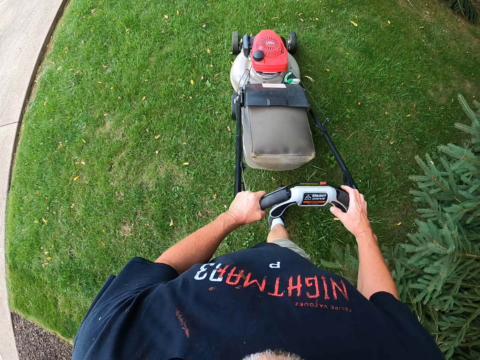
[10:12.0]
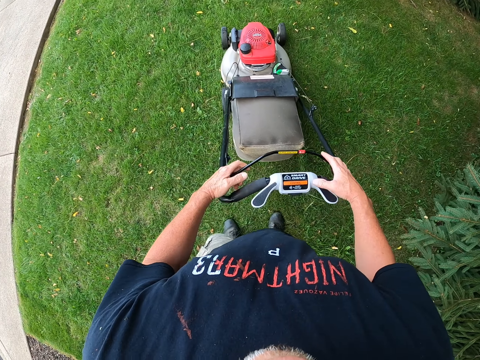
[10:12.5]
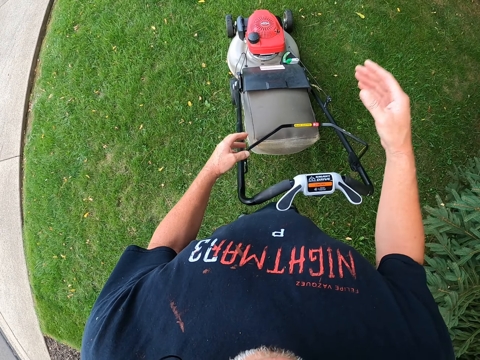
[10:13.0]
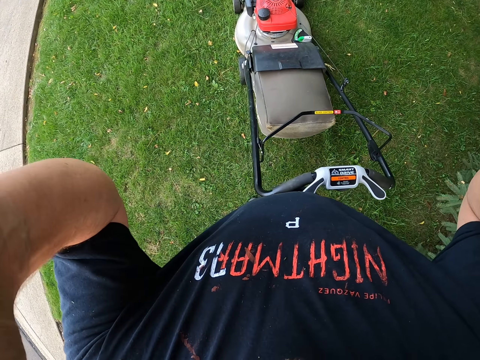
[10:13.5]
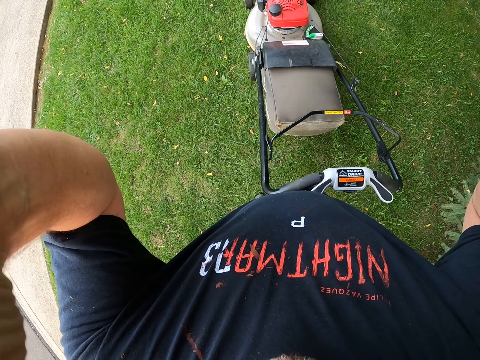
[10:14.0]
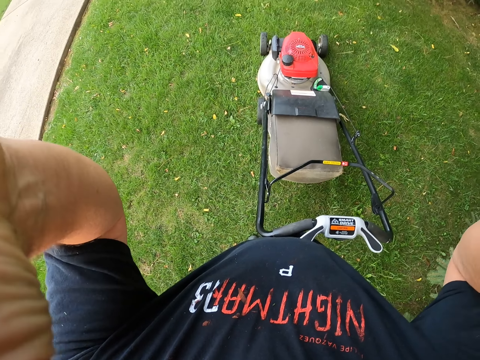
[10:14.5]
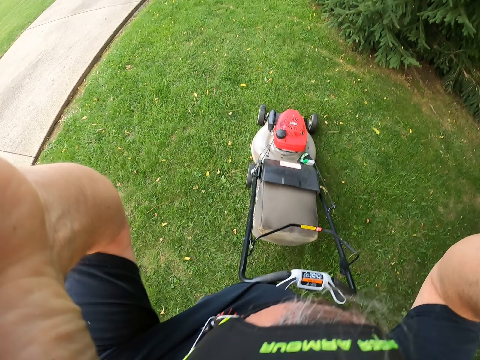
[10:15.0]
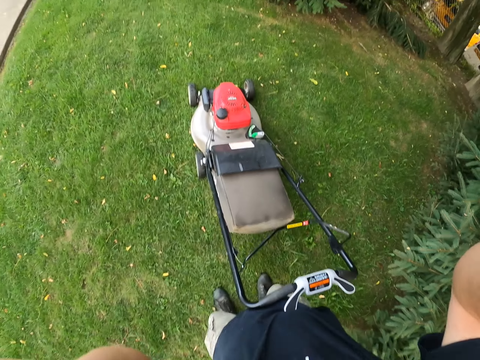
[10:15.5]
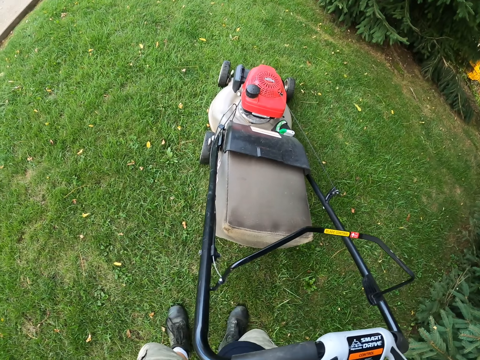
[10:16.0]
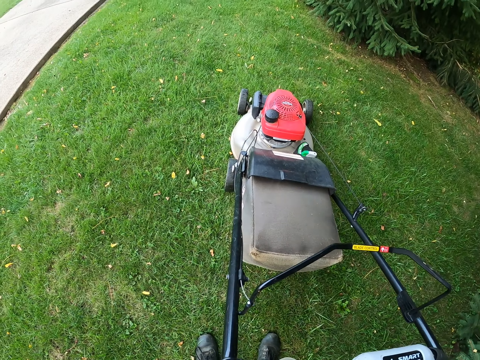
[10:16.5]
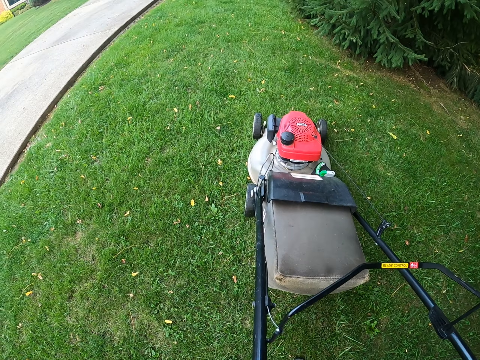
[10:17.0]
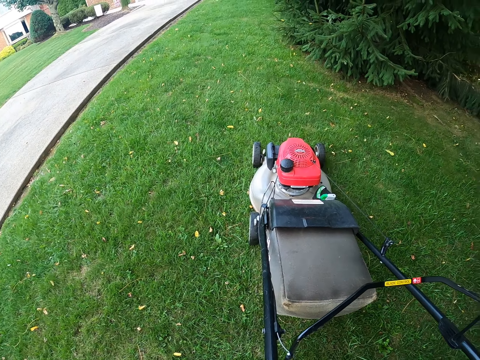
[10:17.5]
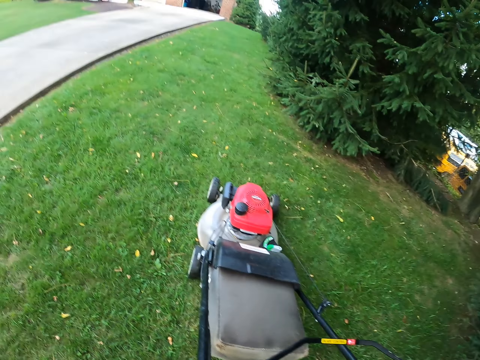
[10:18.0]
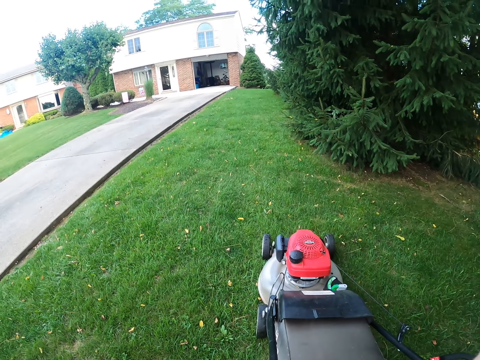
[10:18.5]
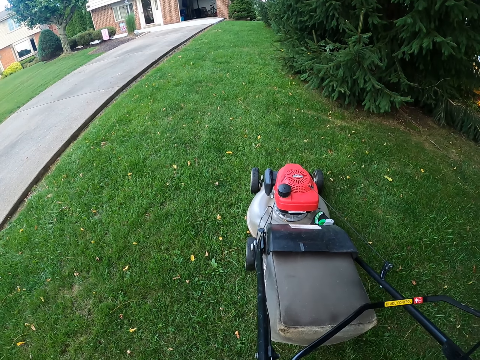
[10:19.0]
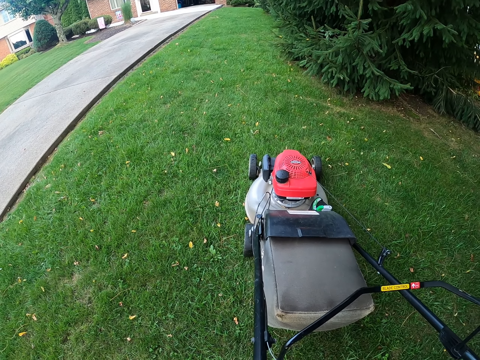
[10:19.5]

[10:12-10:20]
The camera wearer removes the camera. They fix the camera and look around.
